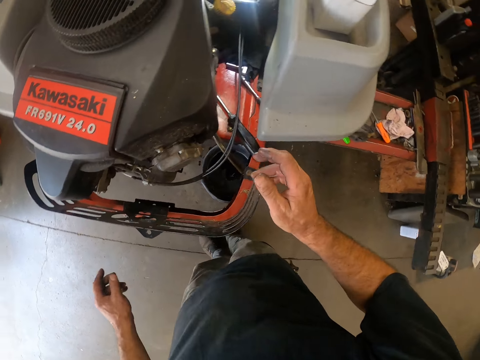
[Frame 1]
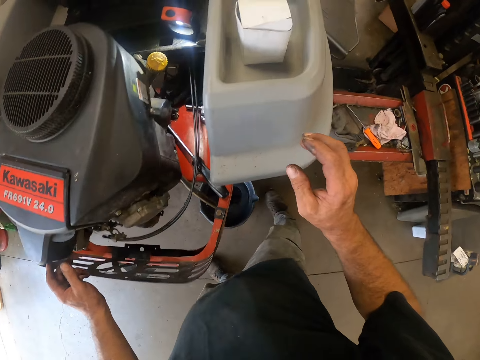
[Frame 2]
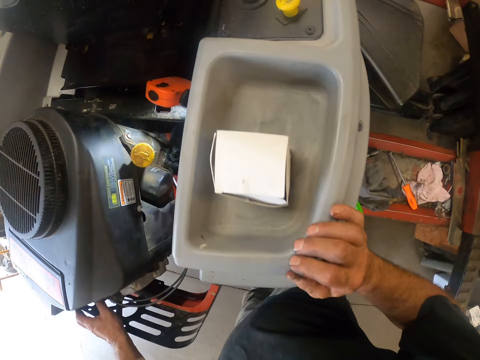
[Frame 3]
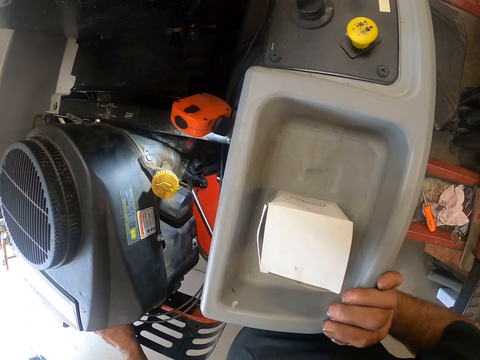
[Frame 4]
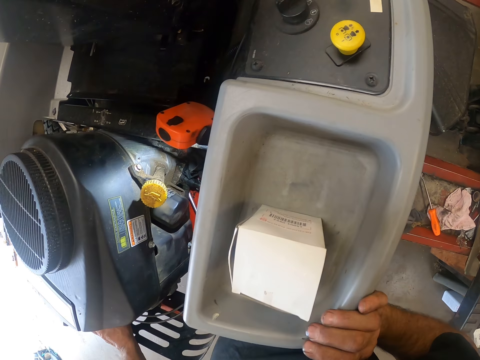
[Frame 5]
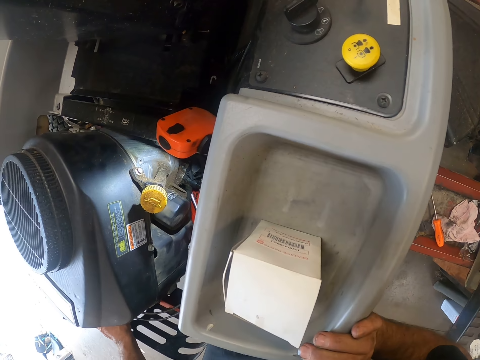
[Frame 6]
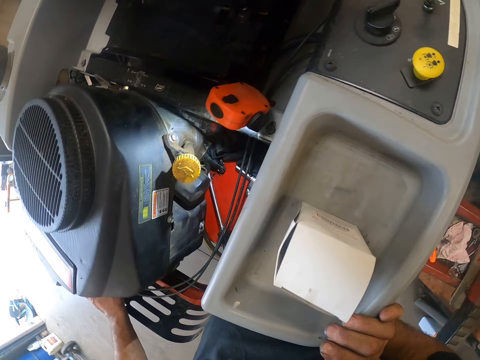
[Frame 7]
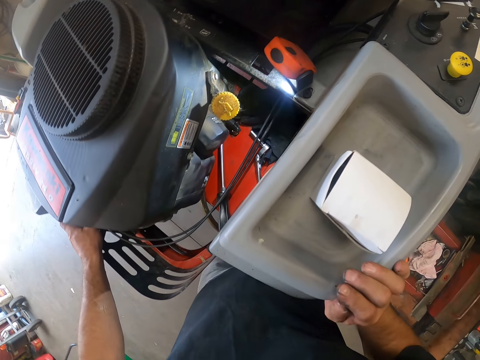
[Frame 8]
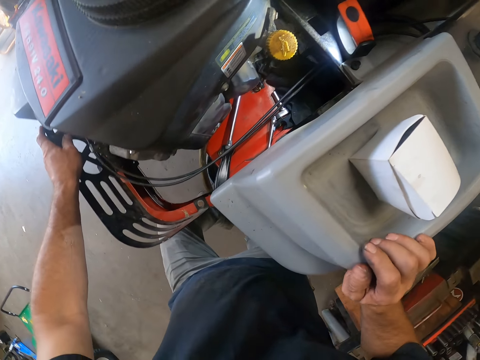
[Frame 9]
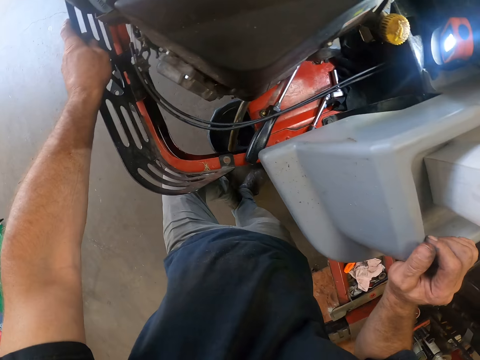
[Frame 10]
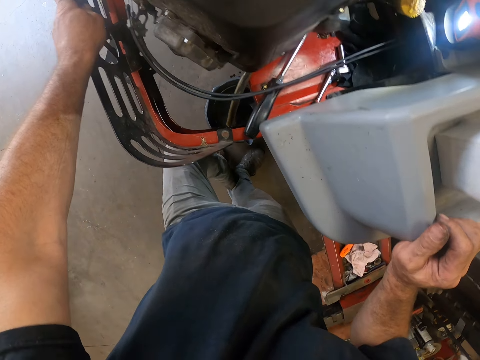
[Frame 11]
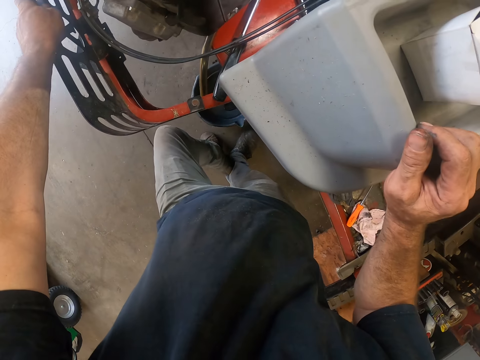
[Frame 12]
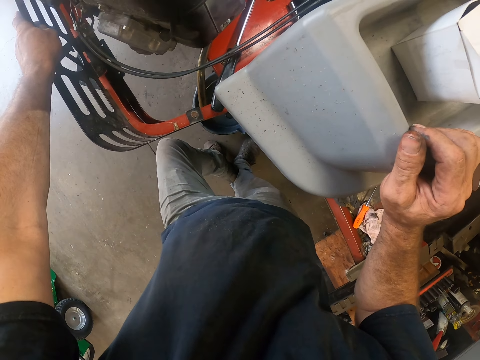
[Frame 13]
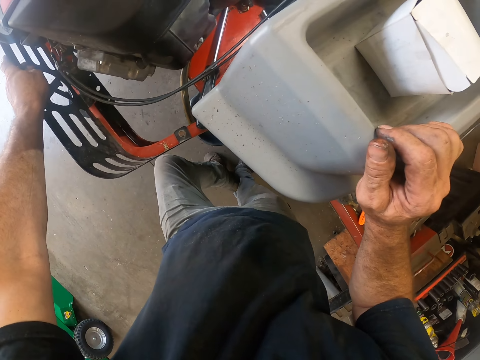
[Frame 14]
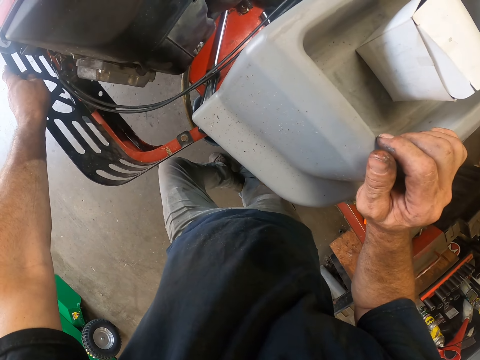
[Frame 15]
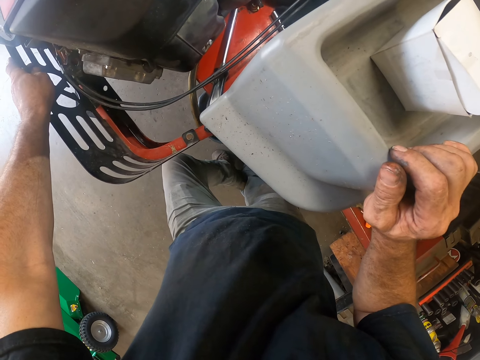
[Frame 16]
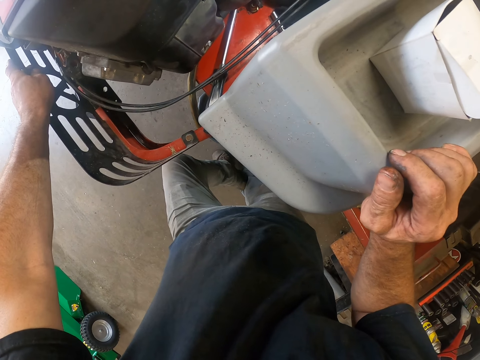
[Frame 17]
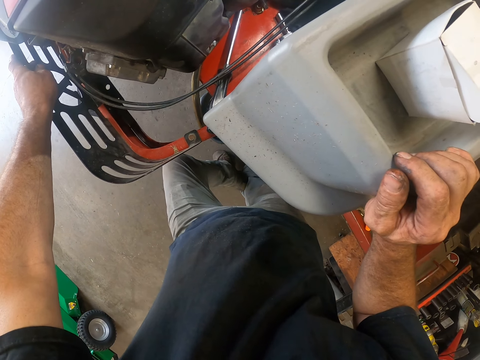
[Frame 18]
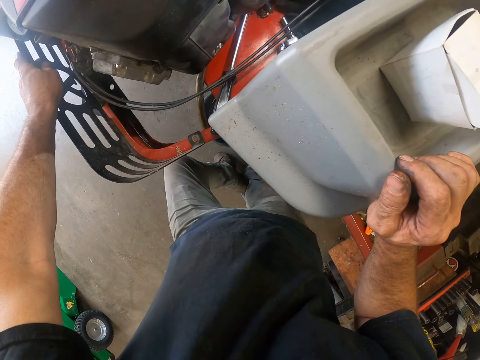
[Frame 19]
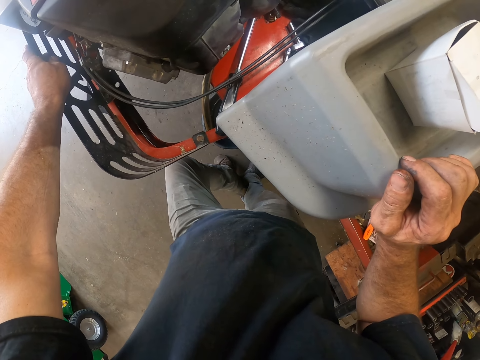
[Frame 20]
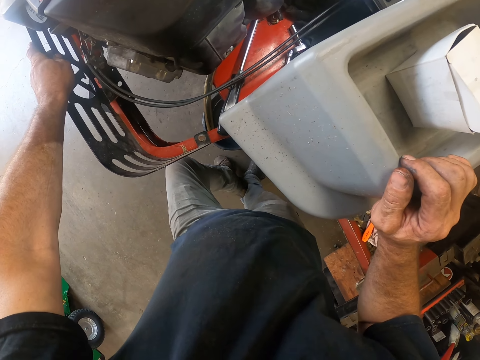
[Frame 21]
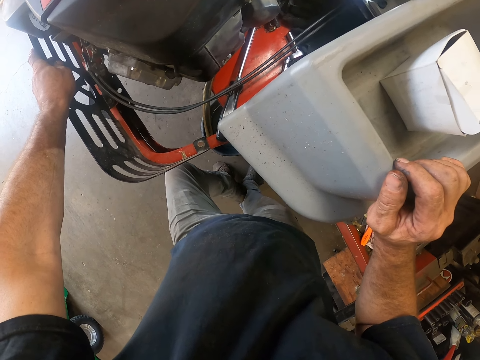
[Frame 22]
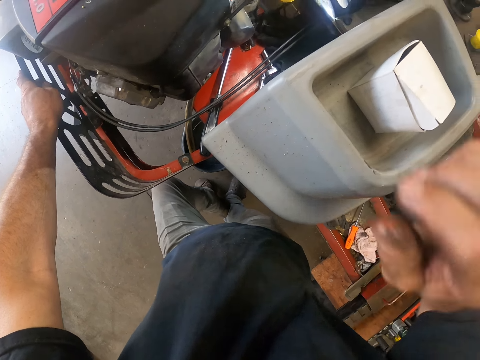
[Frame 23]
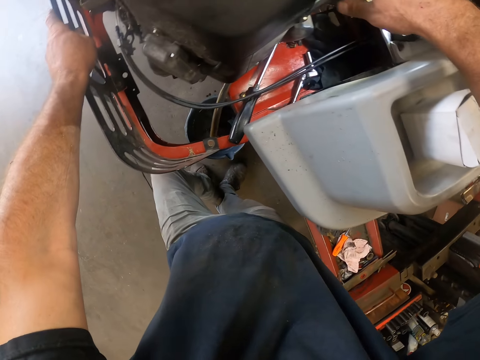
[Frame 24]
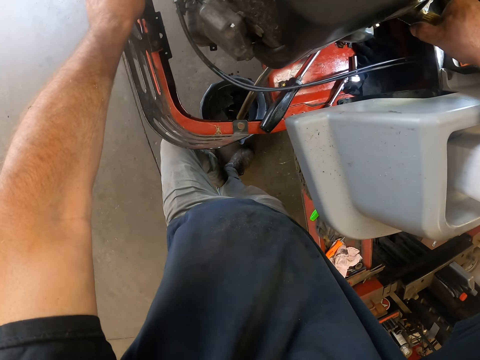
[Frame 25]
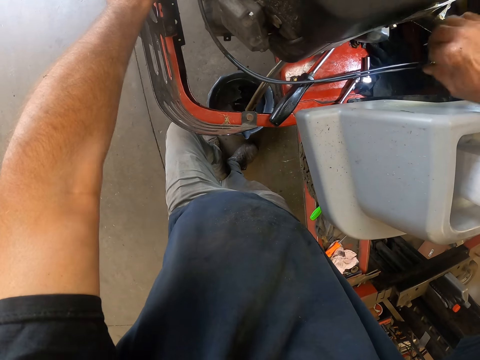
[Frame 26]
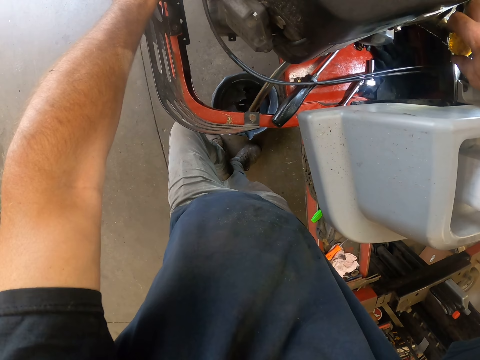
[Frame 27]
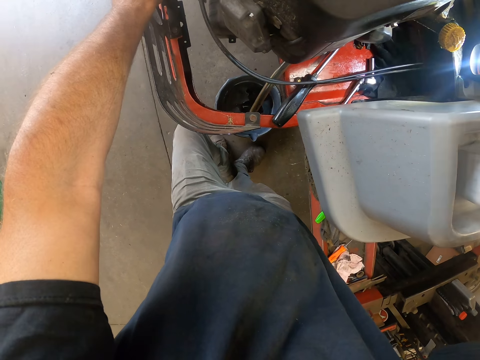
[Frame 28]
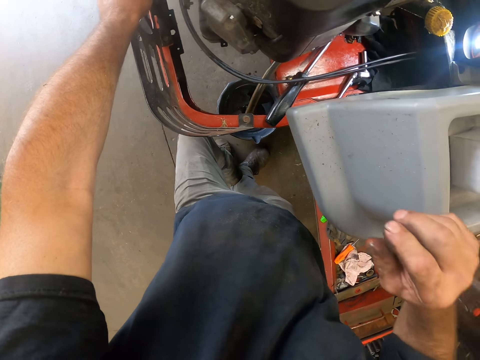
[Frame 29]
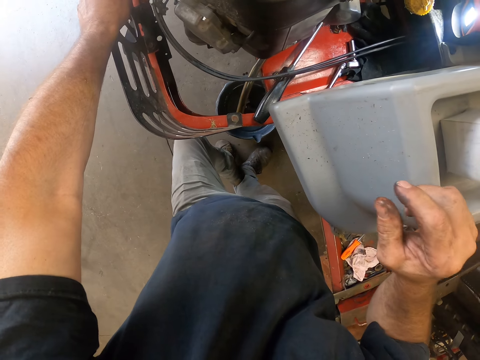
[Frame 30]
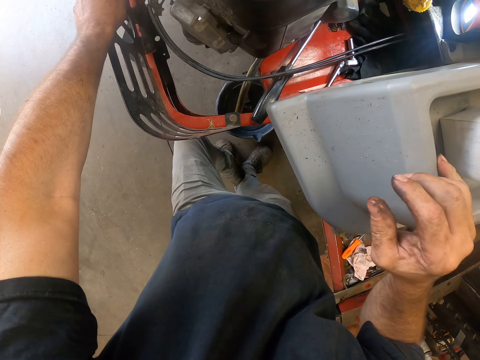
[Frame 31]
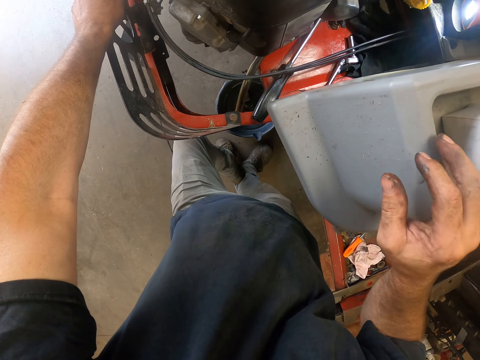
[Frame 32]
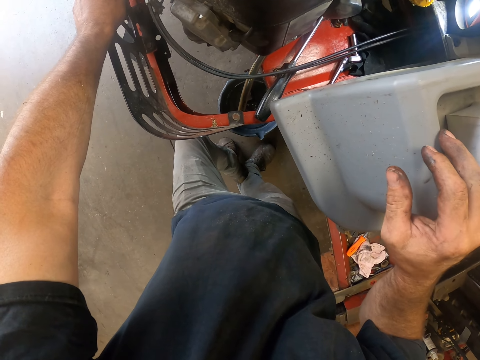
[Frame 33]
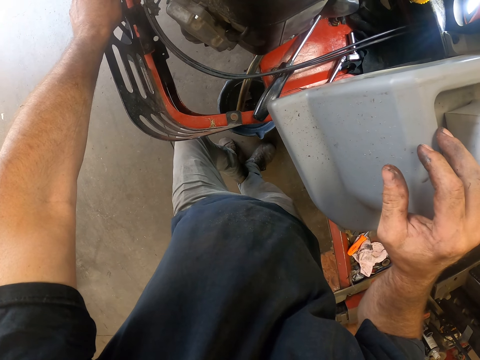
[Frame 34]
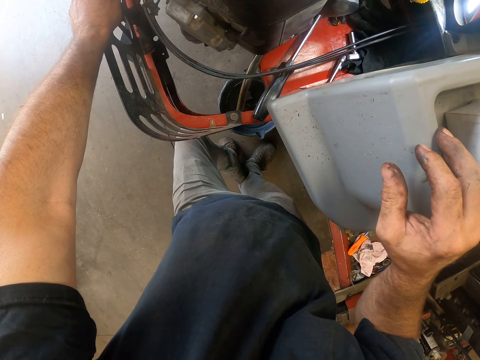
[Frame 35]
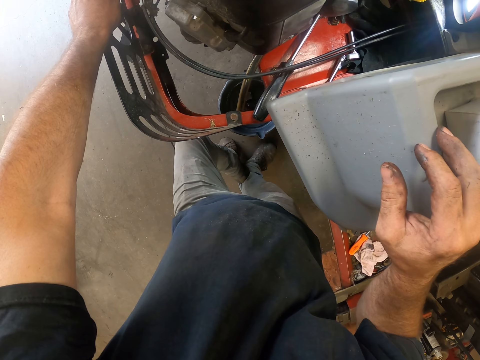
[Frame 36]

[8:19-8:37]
The camera wearer holds the lawn mower with his hands. He opens the fuel tank with his right hand. He places his hands on the lawn mower.

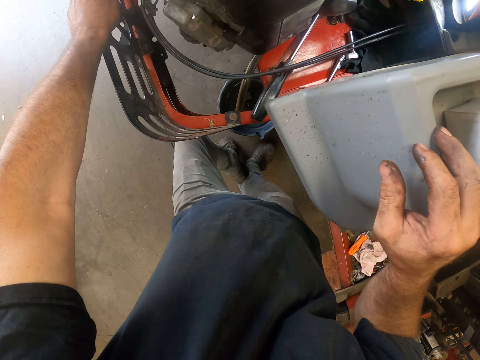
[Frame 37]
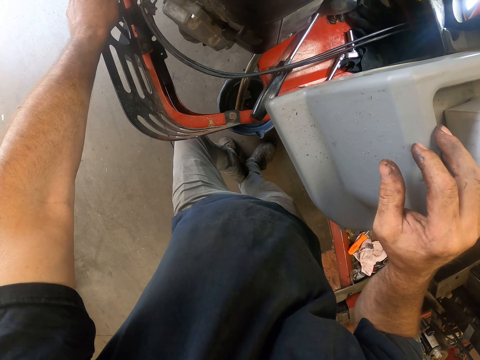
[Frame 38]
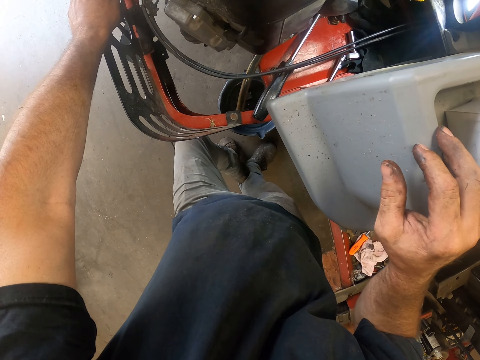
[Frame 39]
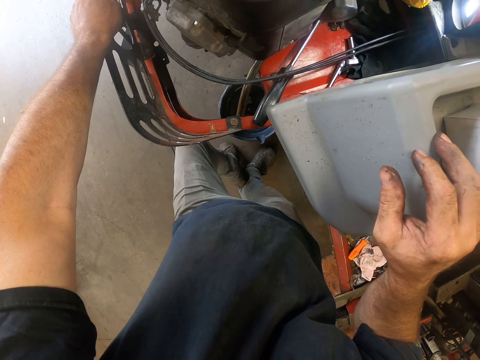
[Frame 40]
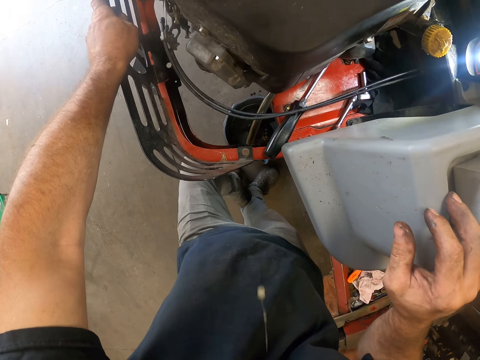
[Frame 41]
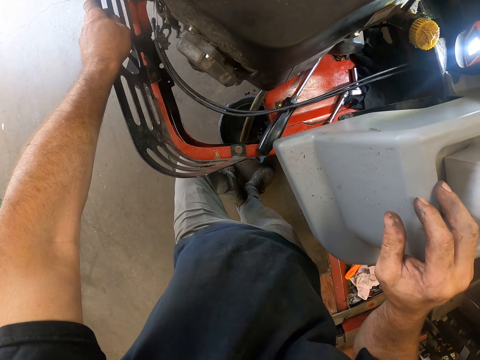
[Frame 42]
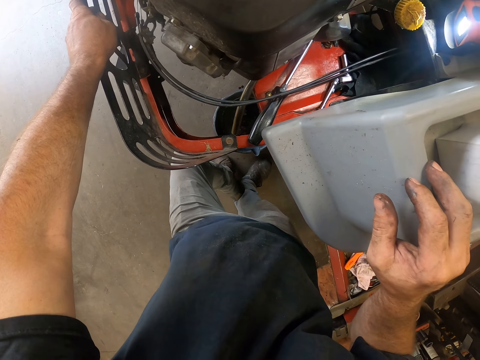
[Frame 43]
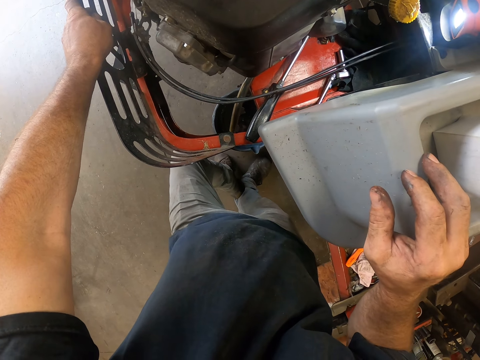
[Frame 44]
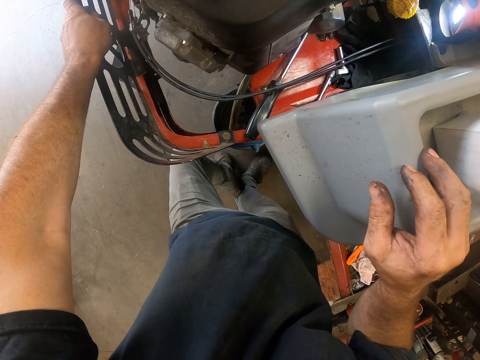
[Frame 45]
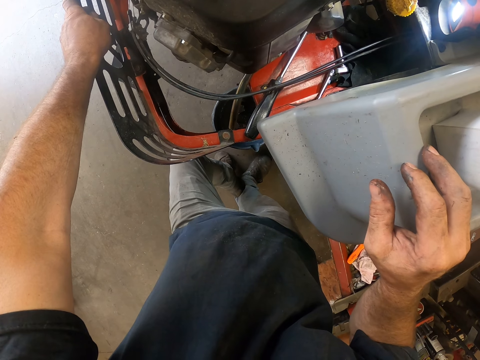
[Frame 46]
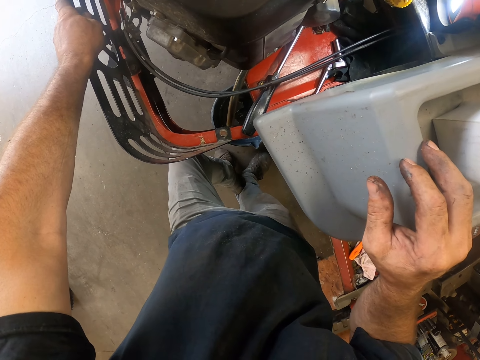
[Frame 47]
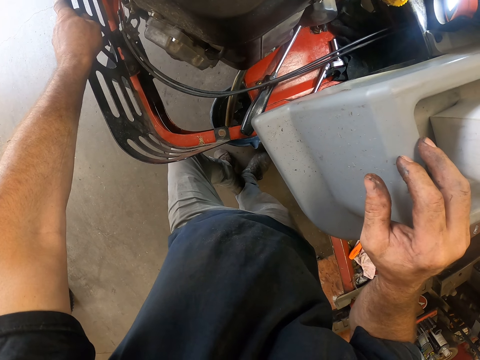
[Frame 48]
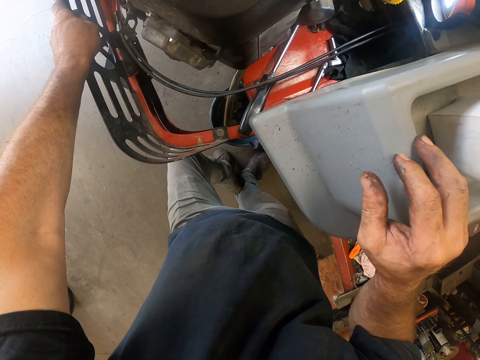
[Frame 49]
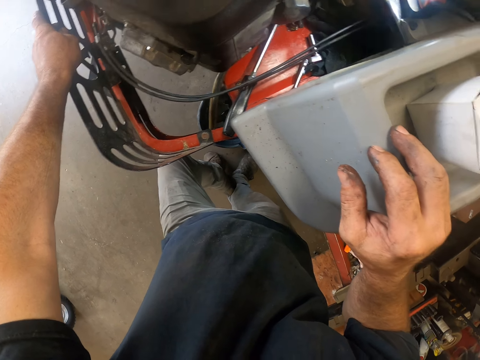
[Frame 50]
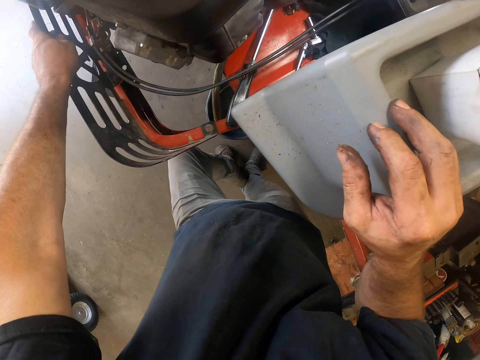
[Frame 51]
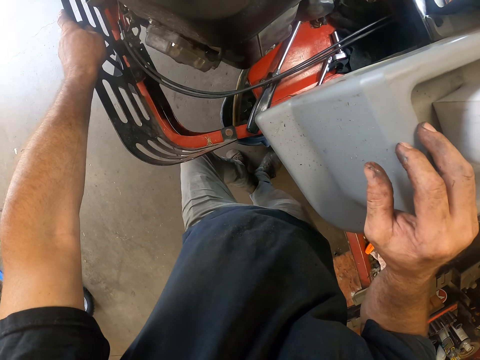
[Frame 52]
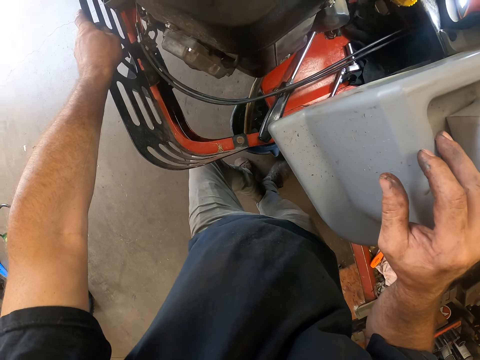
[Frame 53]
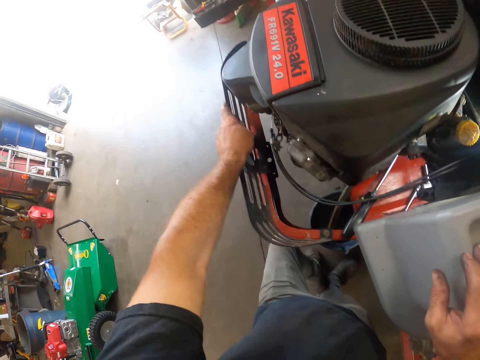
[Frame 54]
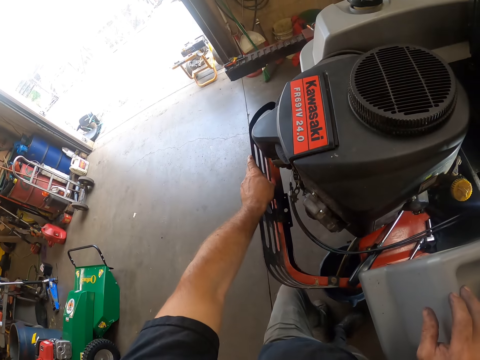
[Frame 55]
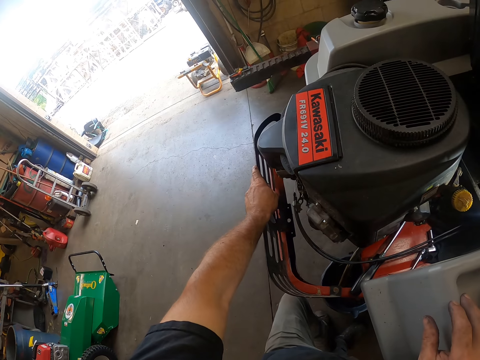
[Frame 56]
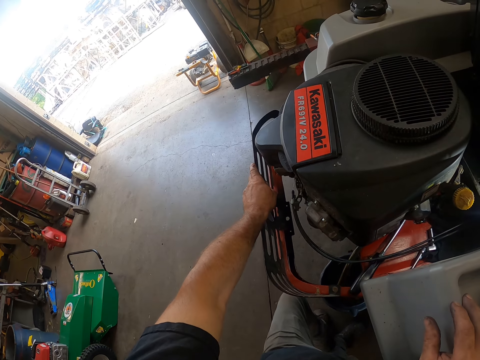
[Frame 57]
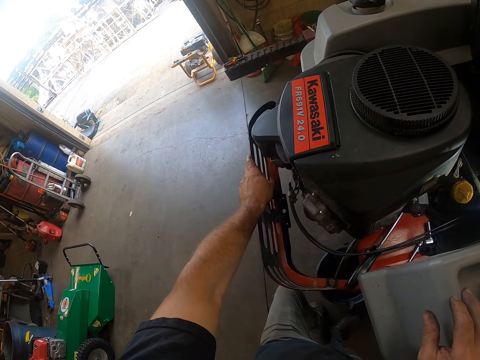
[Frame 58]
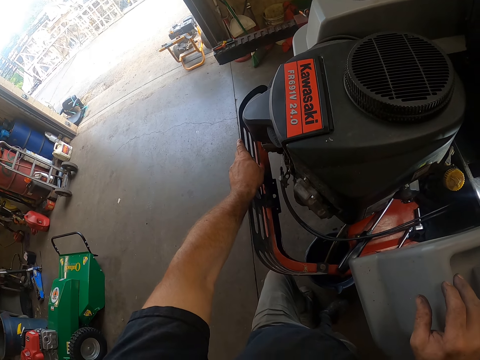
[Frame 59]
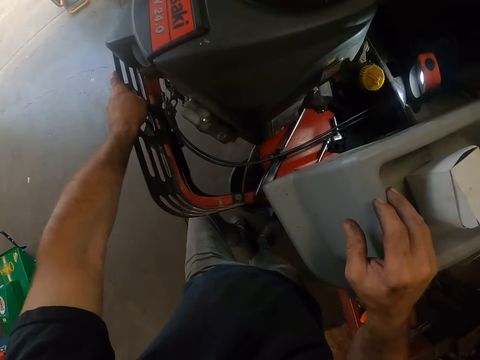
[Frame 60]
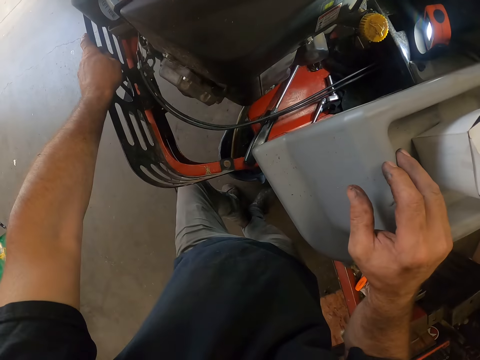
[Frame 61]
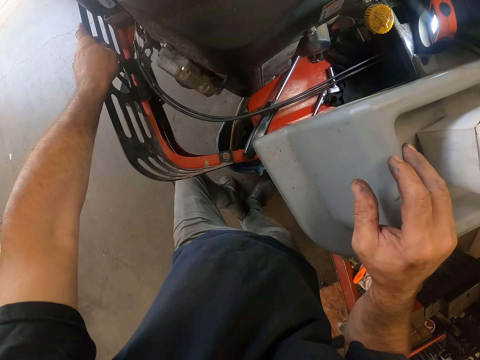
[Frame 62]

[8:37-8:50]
The camera wearer looks at the lawn mower. They look around the workshop.
